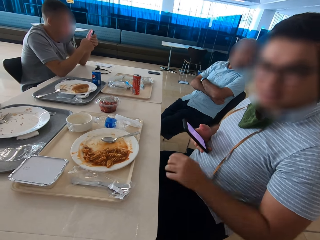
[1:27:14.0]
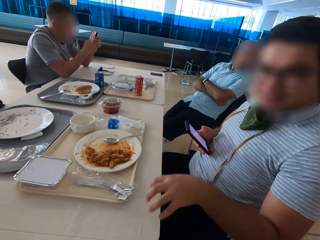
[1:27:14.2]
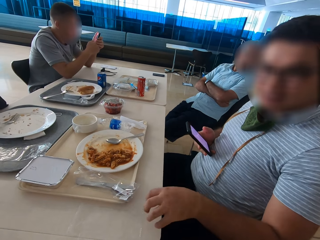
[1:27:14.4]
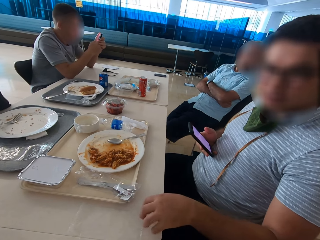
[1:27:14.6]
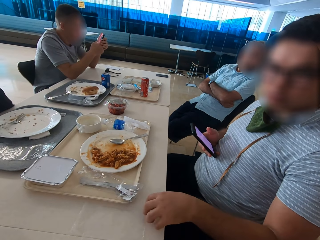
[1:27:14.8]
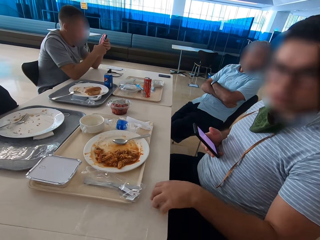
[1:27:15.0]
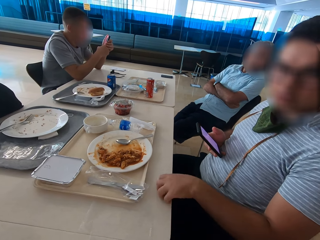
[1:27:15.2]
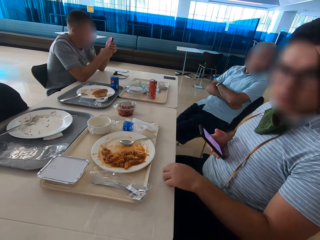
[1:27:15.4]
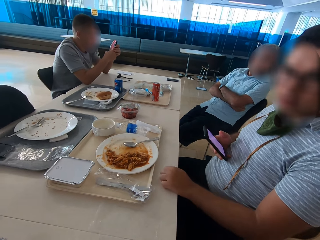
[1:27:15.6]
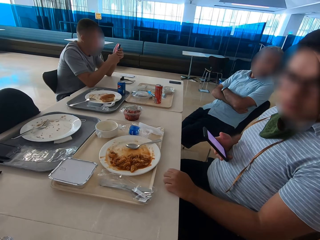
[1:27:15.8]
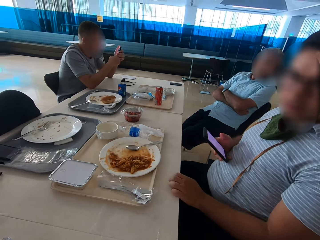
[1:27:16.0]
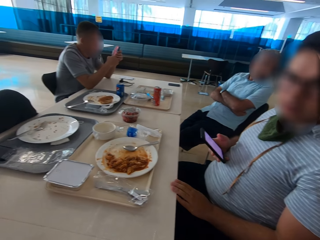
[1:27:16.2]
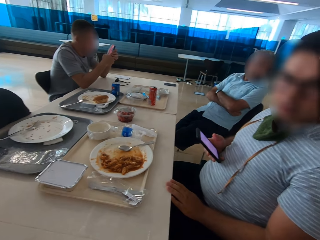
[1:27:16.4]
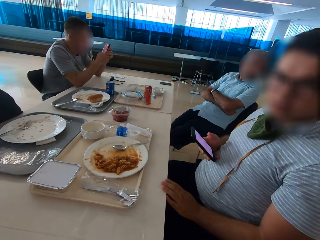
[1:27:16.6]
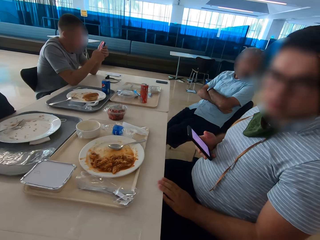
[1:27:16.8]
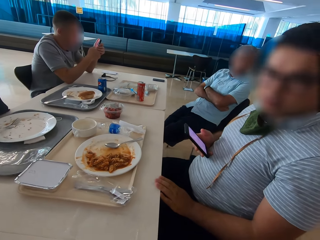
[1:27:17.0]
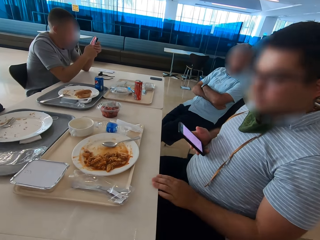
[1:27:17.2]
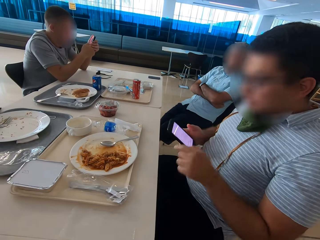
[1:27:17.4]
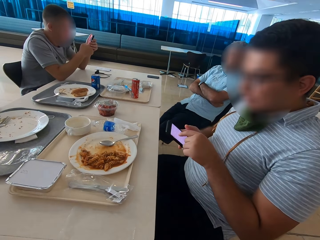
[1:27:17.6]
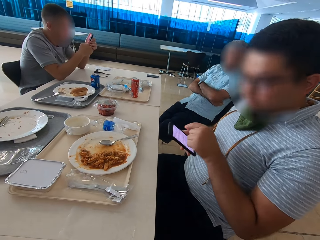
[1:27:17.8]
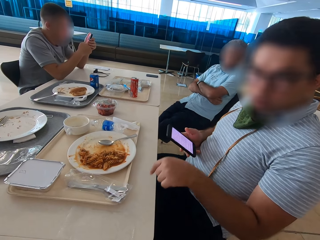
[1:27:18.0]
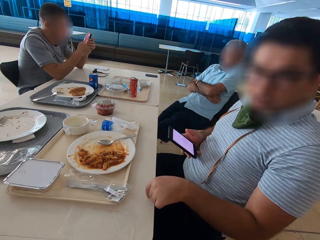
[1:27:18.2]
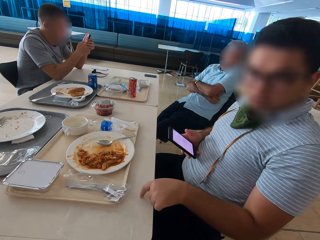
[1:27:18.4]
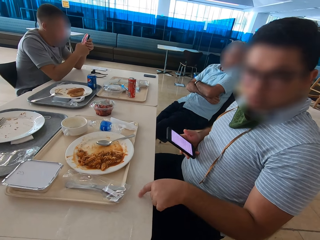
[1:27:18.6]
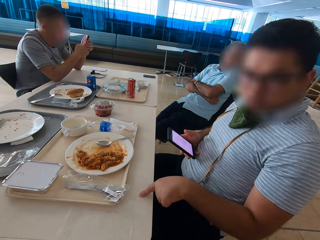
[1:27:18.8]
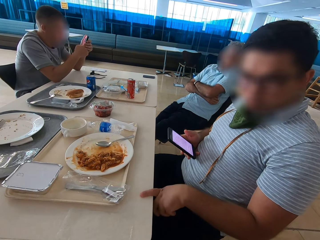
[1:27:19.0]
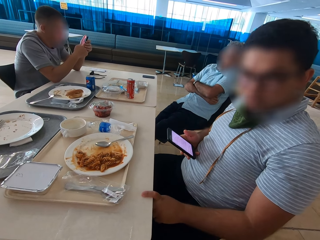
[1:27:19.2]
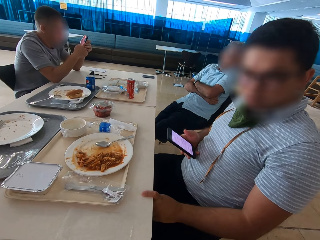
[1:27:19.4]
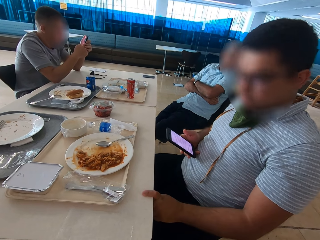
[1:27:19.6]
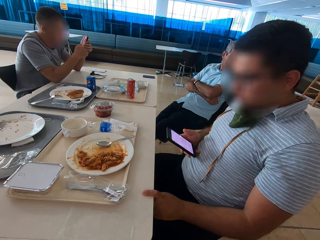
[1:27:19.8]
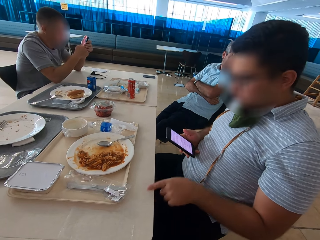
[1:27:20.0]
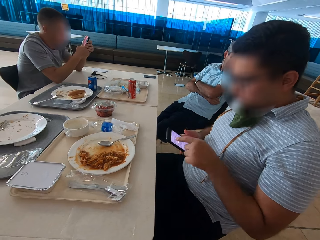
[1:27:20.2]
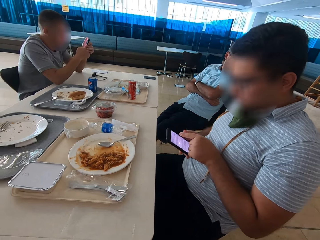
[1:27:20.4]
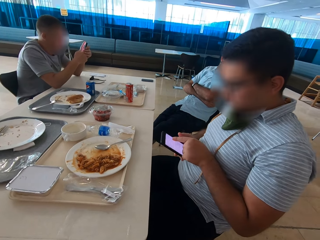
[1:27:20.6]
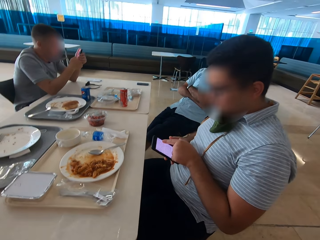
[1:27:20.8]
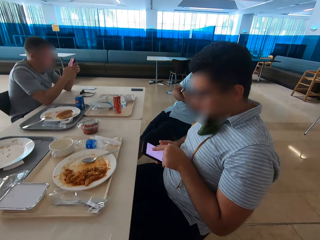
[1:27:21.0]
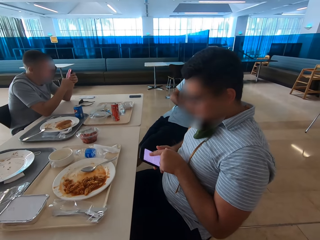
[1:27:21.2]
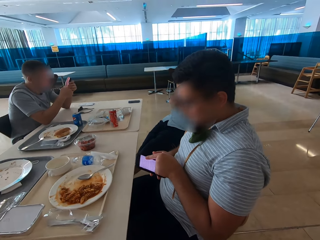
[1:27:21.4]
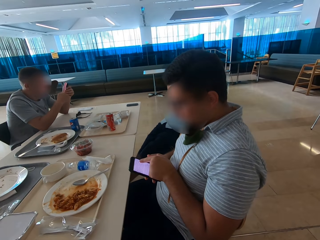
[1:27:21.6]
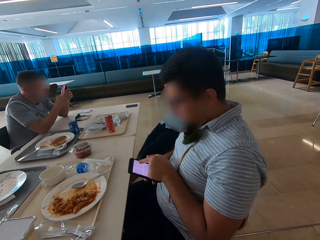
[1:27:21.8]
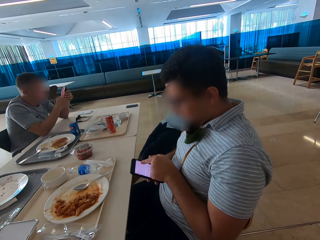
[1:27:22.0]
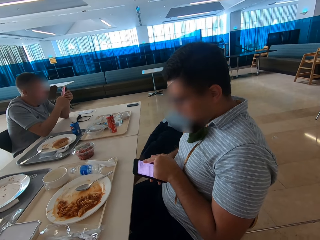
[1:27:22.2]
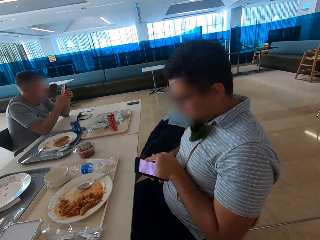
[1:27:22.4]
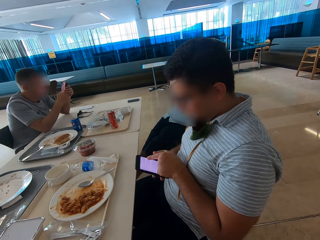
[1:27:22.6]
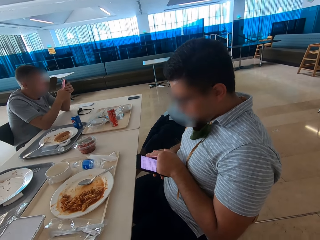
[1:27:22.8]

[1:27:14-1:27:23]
A man taps the top of the table with fingers. Another man sits close to a third man. The first man points at a phone's screen, uses gestures, taps the top of the table with the index finger and points at the phone's screen.

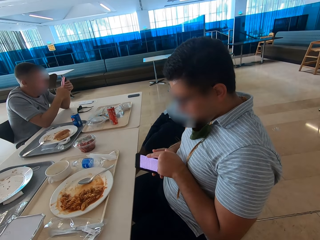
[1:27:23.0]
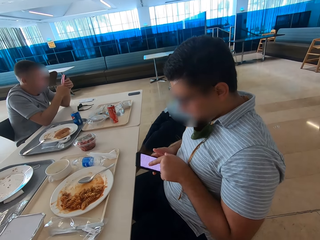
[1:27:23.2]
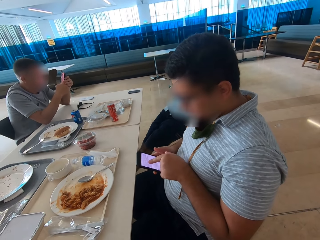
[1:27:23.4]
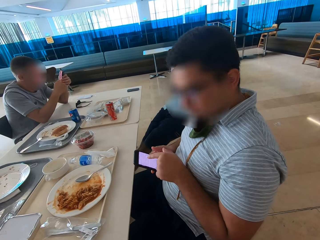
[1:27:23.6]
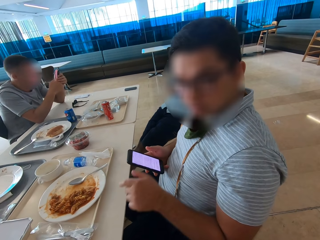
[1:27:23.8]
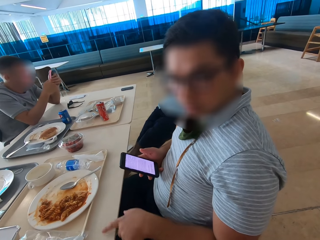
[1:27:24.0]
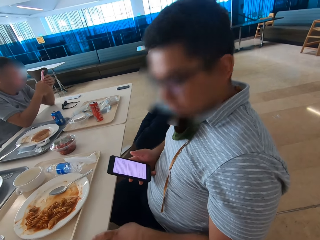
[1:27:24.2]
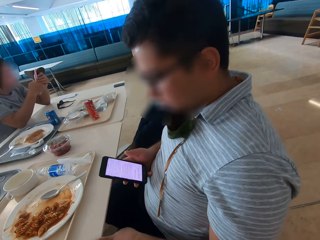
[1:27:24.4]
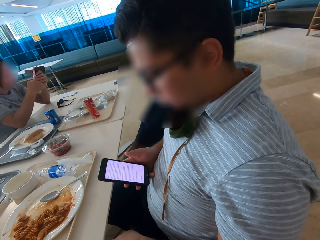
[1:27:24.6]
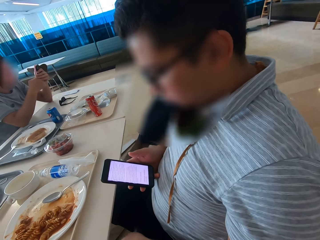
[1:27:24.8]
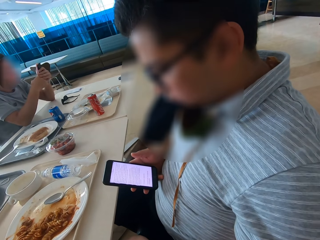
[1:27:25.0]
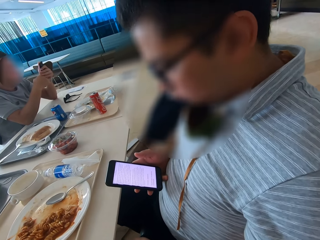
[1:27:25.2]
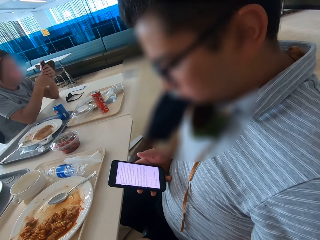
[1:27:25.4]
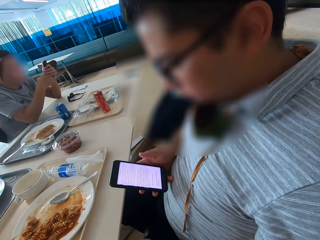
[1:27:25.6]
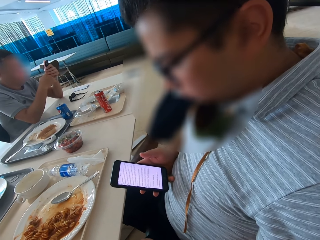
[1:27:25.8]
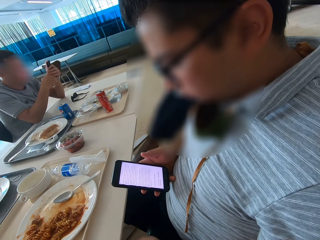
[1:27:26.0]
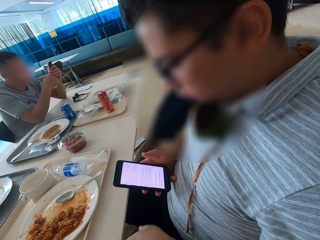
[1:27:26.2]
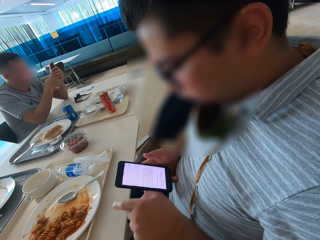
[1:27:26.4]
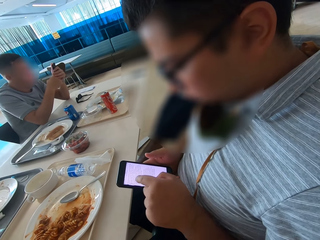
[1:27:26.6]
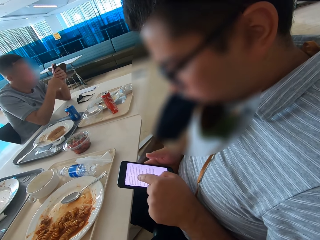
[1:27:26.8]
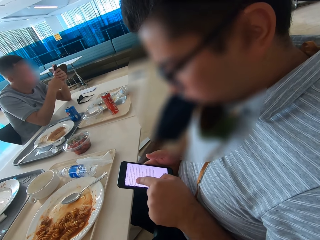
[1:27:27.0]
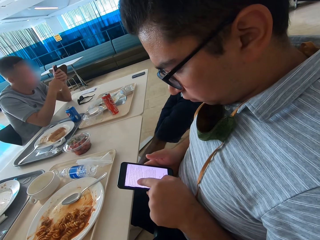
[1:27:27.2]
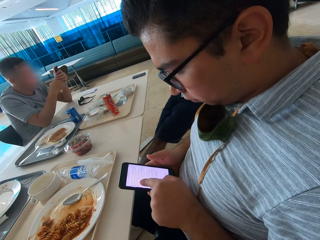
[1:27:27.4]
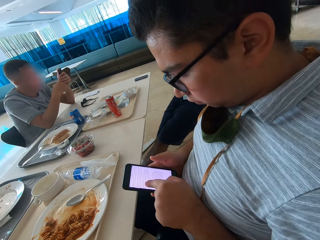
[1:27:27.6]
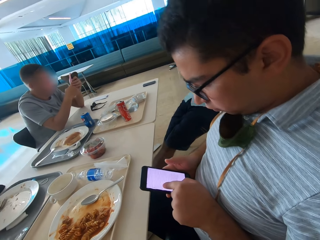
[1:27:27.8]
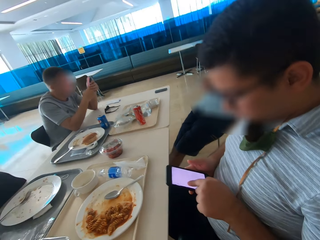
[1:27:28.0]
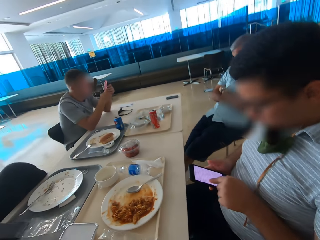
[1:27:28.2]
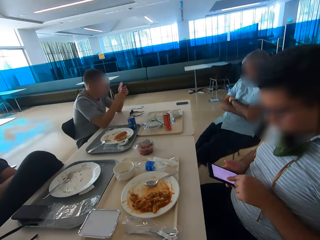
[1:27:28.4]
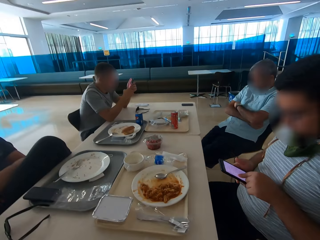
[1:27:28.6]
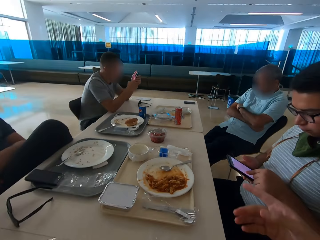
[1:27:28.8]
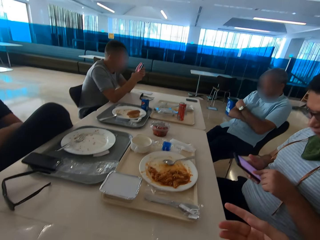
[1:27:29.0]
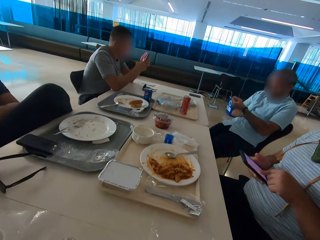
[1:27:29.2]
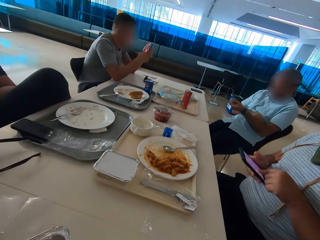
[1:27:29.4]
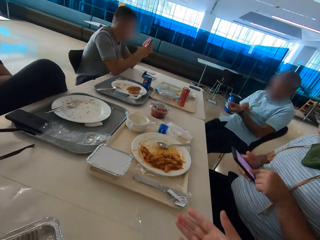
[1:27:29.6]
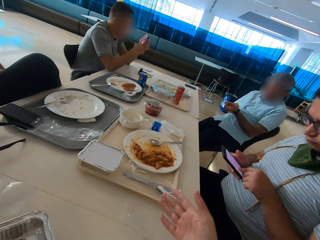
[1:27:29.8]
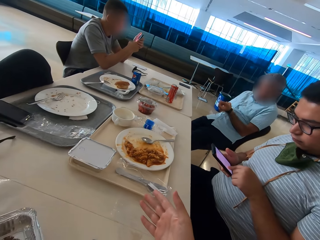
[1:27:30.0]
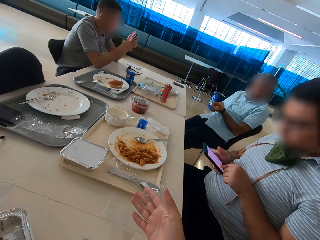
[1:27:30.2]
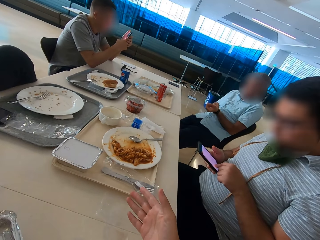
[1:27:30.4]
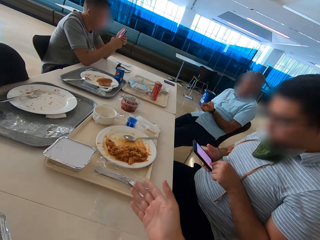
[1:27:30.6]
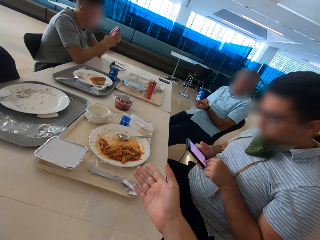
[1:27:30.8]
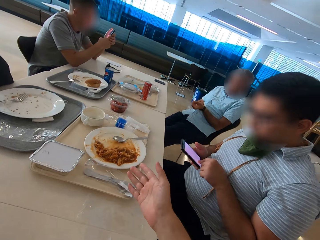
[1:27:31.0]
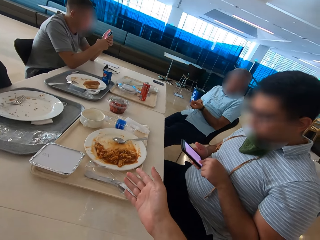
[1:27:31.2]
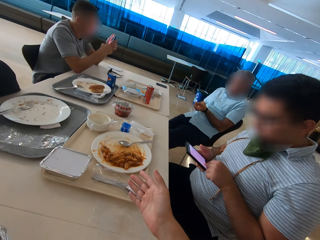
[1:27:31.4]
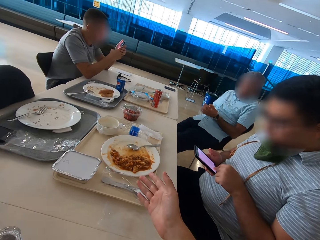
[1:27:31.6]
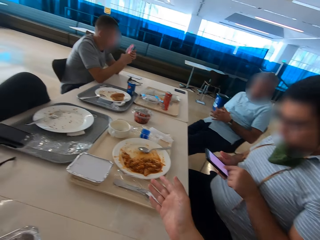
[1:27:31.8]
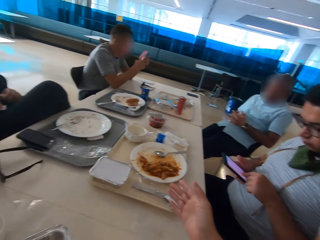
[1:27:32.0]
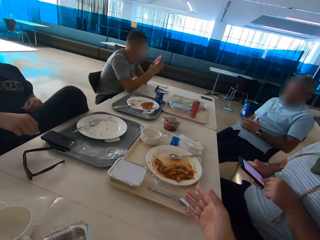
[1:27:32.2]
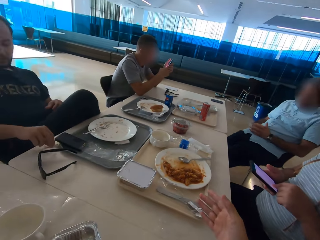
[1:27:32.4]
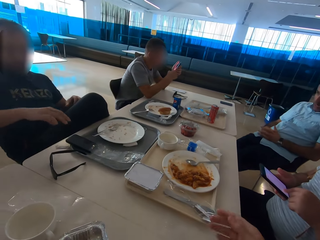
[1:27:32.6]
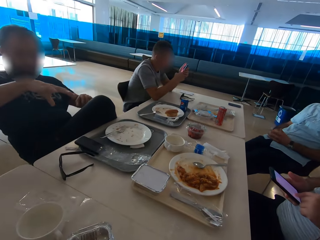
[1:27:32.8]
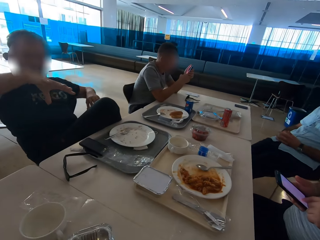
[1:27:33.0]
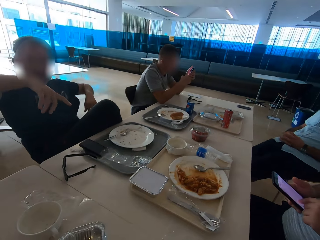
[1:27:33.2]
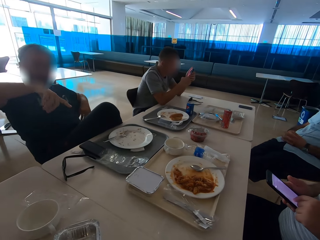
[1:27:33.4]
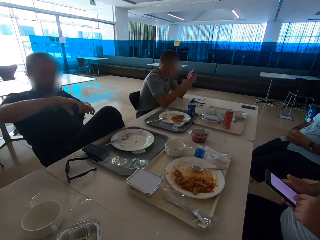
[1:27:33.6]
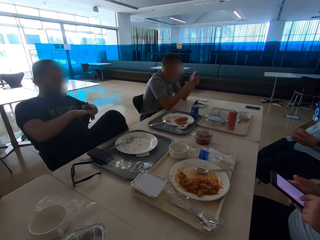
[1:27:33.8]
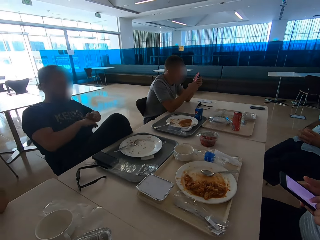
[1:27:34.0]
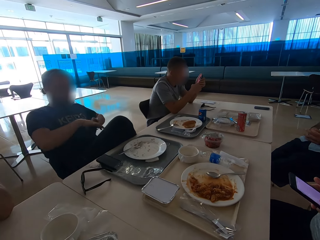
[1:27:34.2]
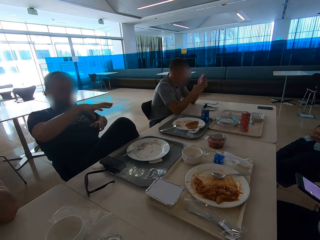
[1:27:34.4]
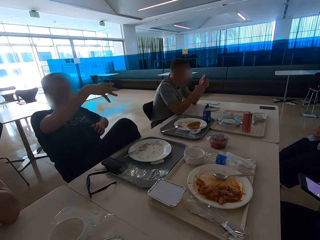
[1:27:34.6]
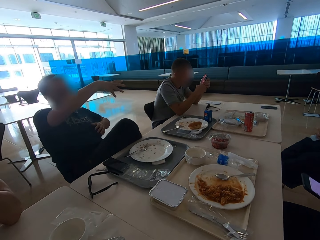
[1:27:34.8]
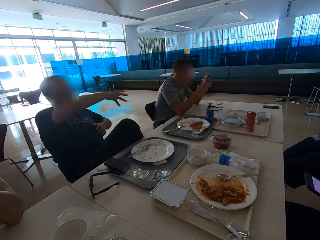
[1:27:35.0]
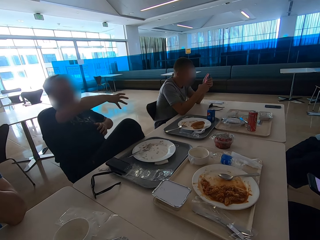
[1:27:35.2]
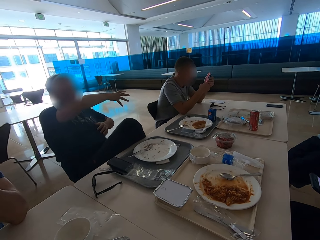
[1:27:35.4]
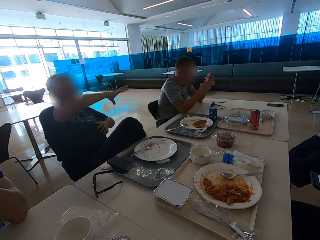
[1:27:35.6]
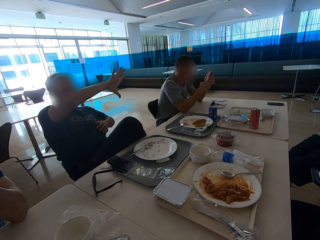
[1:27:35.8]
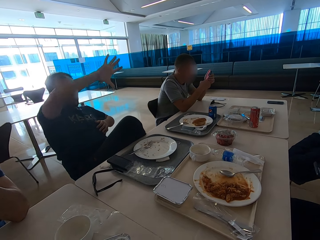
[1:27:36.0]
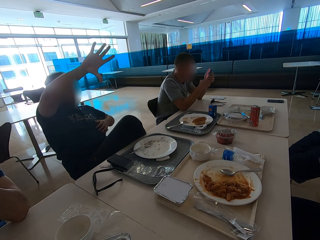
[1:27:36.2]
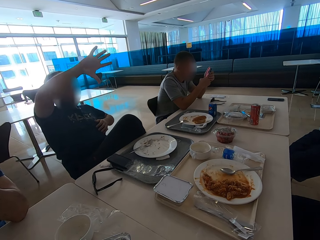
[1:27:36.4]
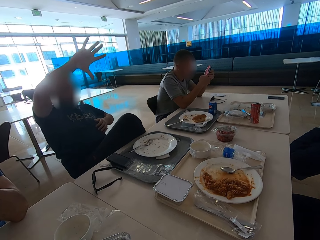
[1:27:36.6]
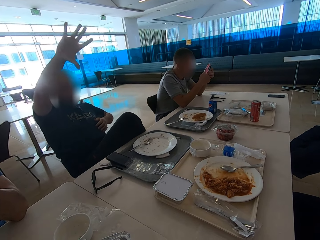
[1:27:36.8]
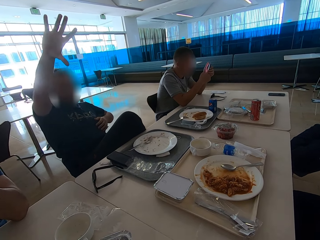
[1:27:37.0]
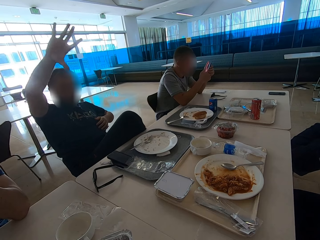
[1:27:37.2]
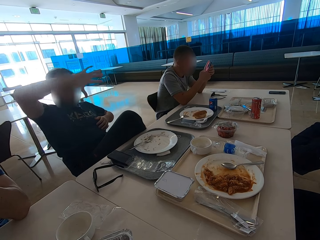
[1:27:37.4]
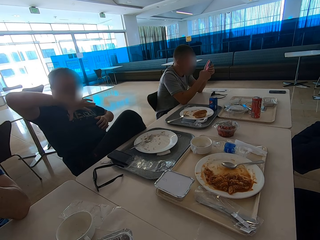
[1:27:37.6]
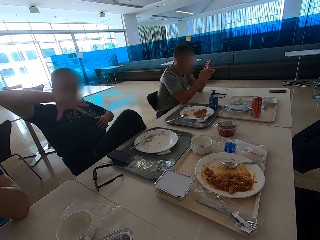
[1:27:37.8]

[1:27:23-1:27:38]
A man holds the table. The man points at the phone's screen. Another man operates a mobile phone. A third man sits close to a fourth man. The camera wearer points and gestures with the right hand. The first man touches his watch and adjusts his watch. The first man interlocks his fingers. The third man puts the paper on the table. The camera wearer looks around. The third man gestures. The fourth man sits close to the third man.
